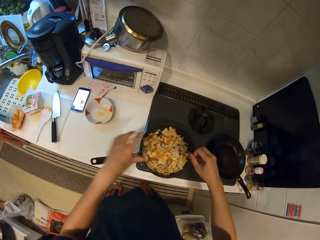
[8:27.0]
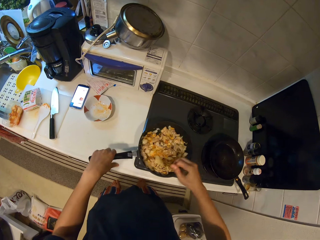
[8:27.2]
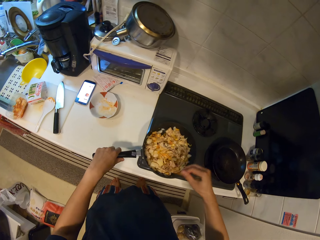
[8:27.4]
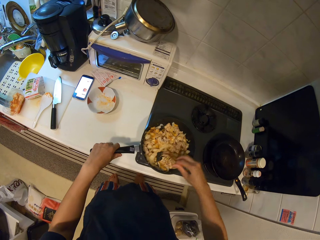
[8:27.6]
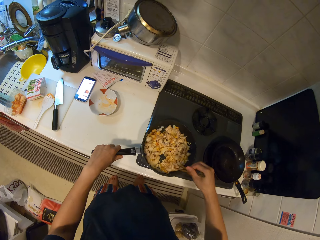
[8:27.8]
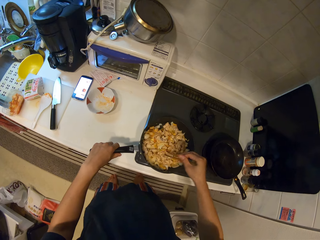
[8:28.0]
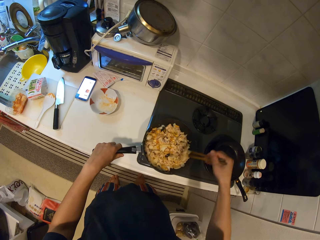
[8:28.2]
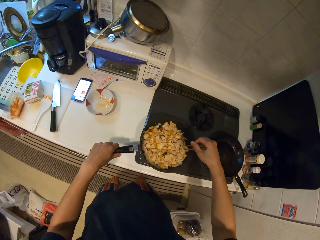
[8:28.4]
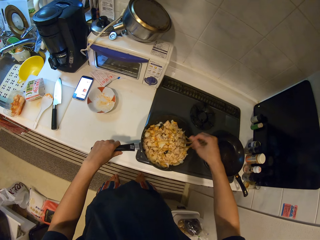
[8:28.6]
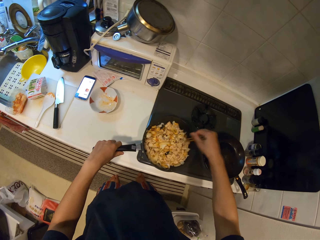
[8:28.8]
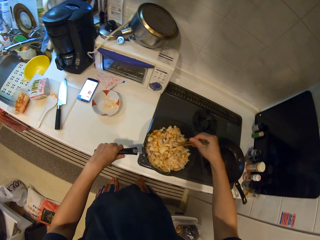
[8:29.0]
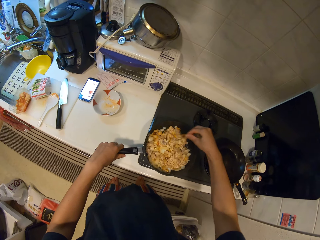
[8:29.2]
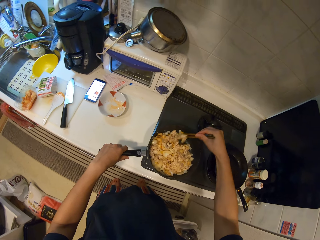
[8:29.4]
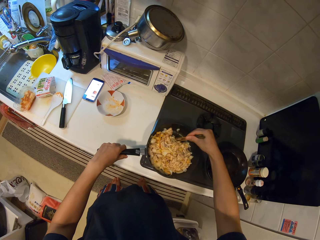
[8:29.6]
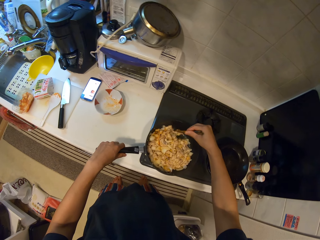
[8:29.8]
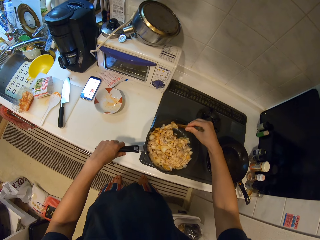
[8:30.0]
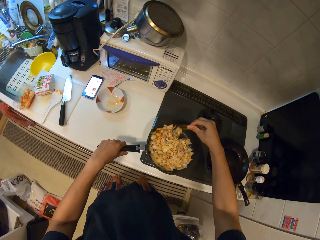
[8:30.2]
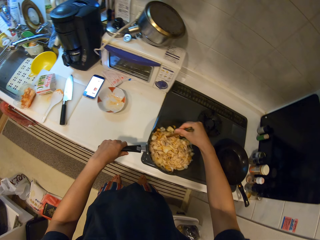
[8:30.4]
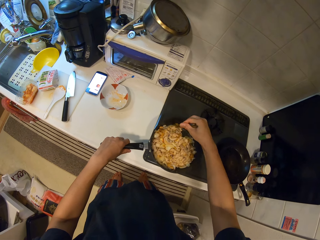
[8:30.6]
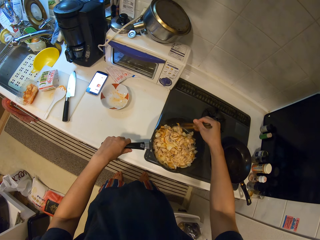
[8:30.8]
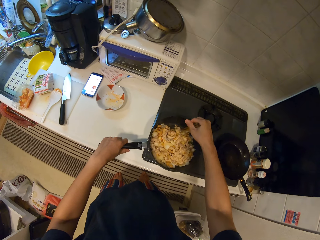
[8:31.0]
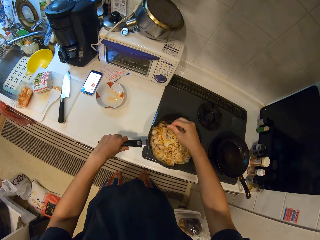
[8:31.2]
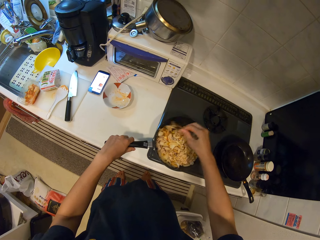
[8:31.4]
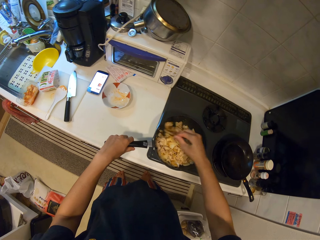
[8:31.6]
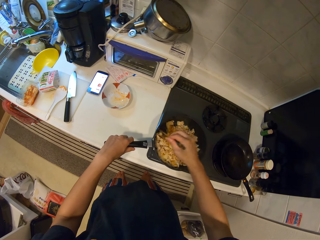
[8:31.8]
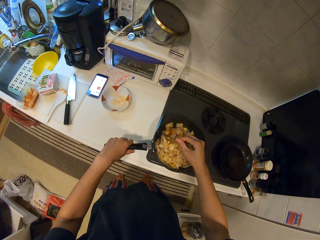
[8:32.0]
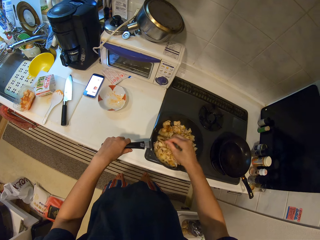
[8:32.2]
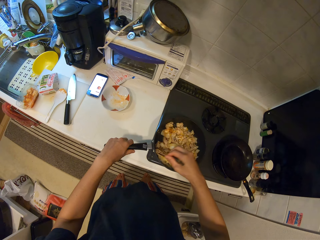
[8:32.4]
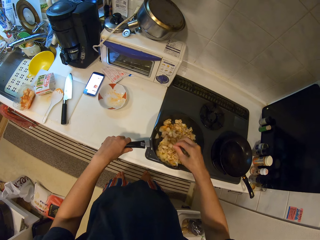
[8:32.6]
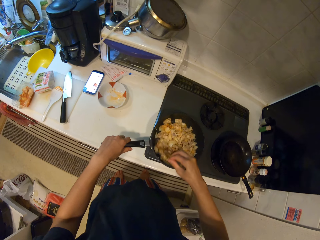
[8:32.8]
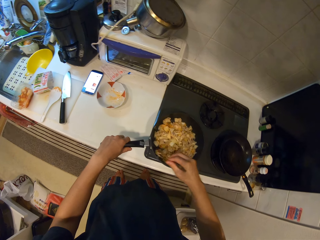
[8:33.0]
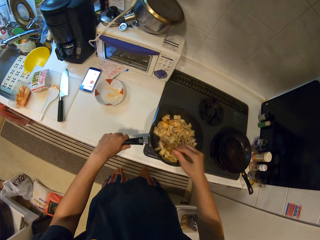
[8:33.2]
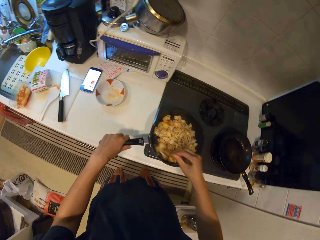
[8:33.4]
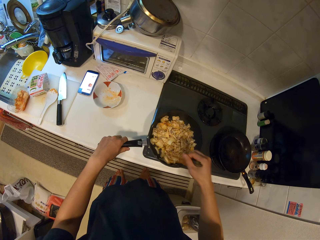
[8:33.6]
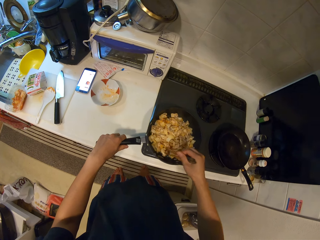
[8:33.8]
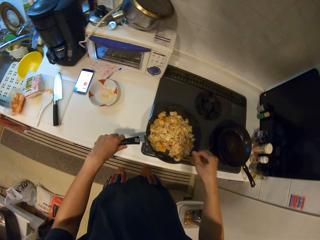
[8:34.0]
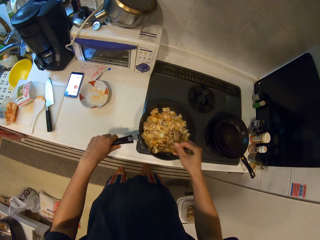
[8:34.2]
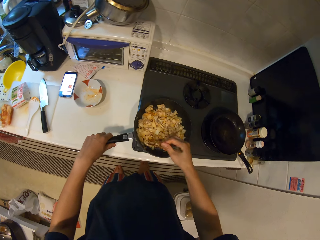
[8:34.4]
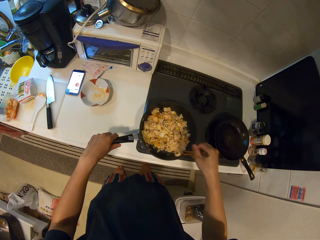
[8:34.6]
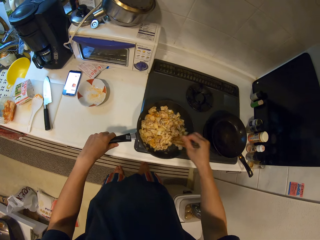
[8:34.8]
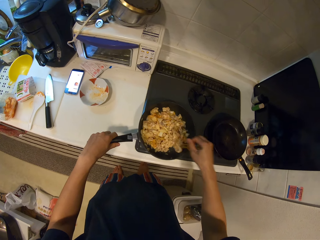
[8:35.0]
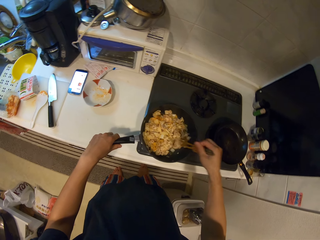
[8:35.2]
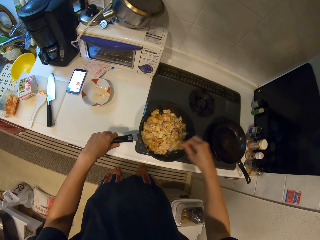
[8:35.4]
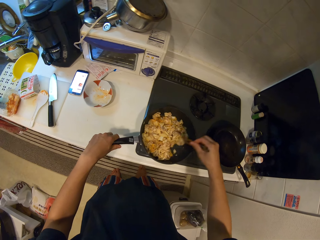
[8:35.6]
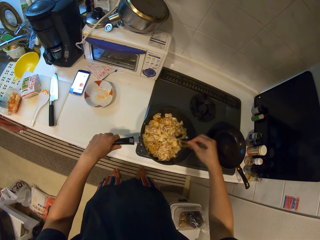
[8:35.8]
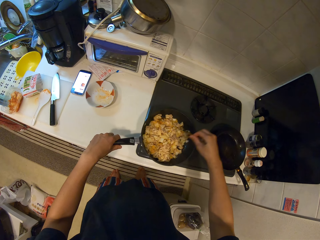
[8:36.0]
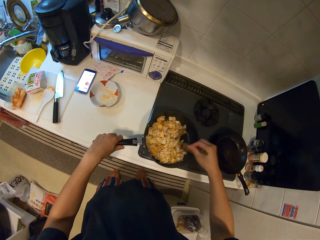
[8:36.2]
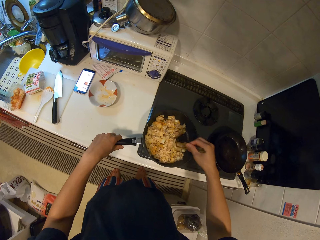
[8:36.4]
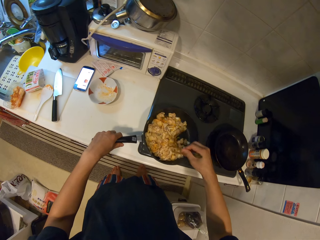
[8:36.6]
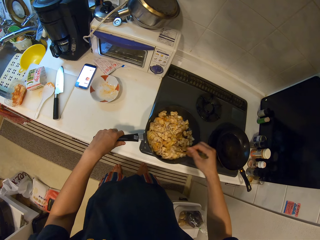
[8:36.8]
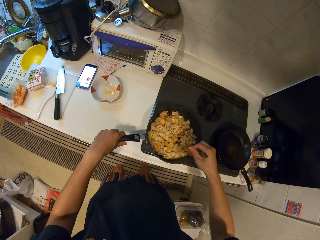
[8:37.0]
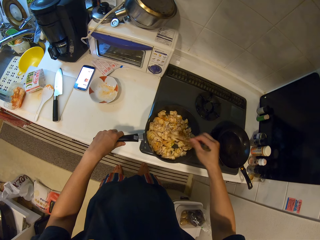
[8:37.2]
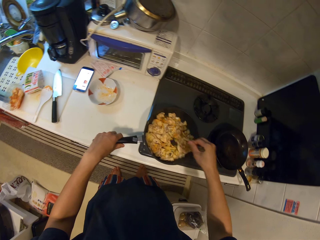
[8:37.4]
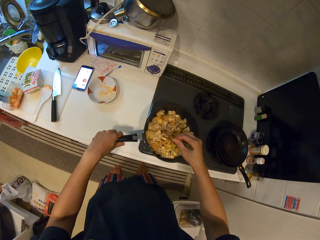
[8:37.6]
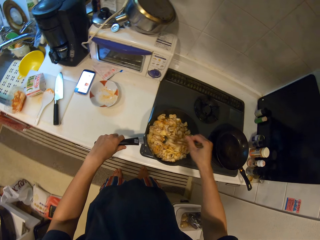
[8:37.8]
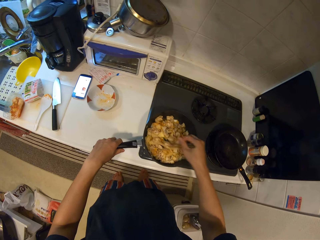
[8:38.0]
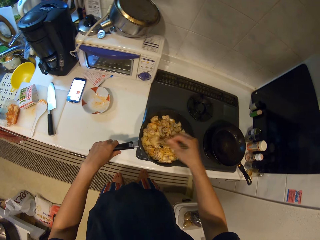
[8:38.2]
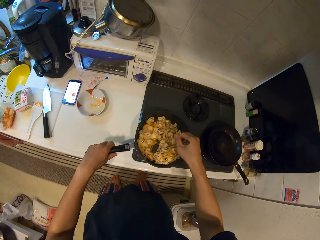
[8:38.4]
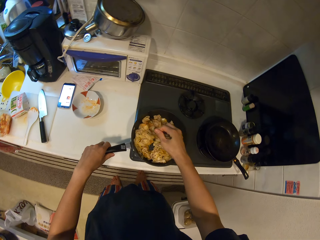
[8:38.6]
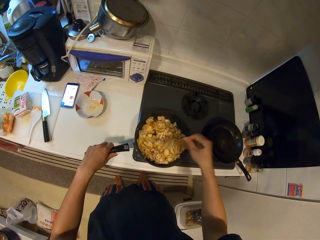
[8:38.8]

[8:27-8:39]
The camera wearer holds the chopsticks with the right hand. They stir the food with the chopsticks.

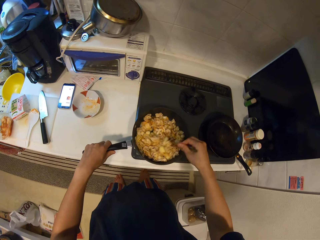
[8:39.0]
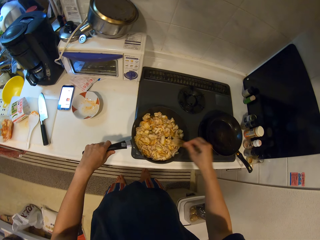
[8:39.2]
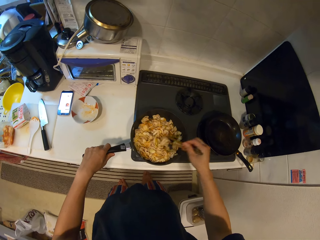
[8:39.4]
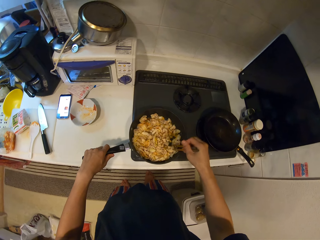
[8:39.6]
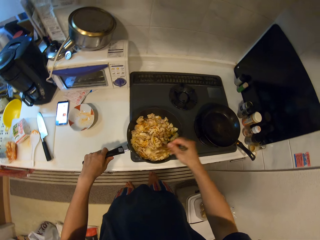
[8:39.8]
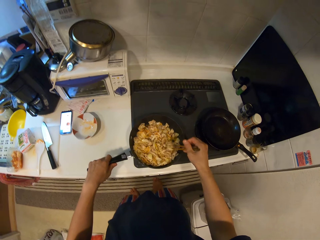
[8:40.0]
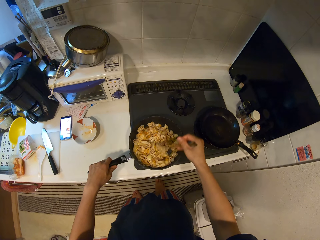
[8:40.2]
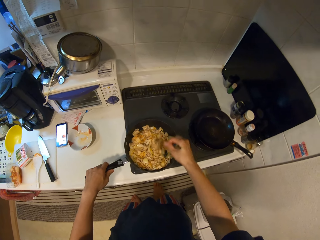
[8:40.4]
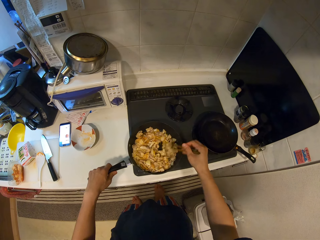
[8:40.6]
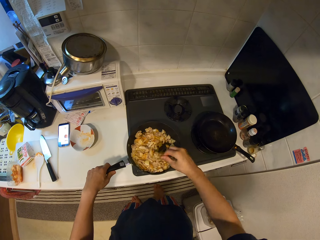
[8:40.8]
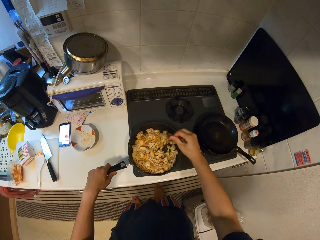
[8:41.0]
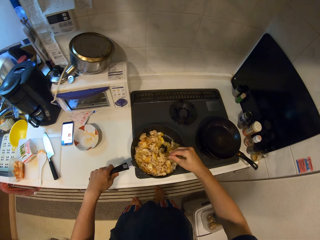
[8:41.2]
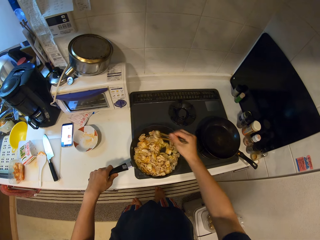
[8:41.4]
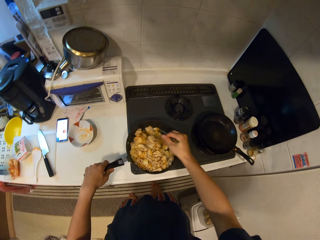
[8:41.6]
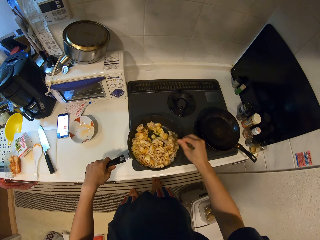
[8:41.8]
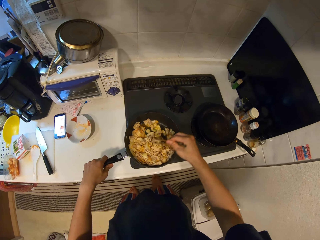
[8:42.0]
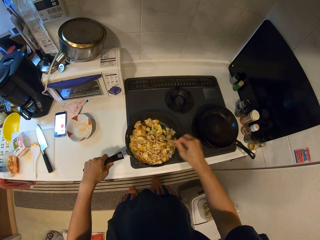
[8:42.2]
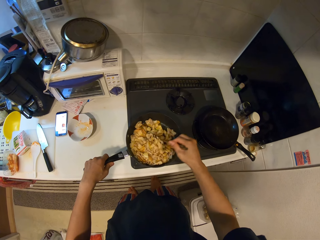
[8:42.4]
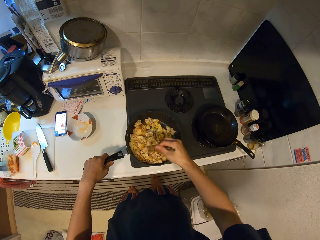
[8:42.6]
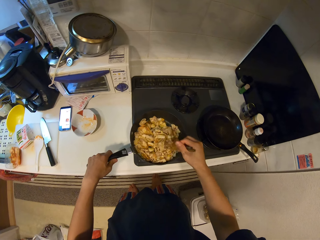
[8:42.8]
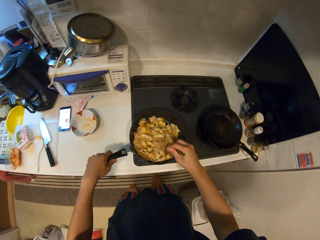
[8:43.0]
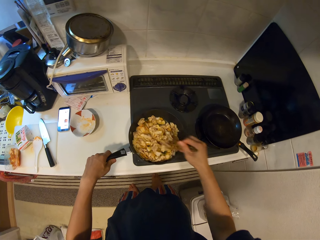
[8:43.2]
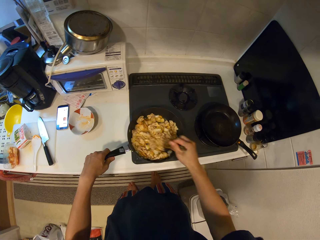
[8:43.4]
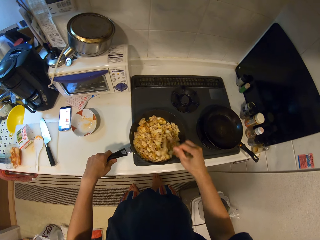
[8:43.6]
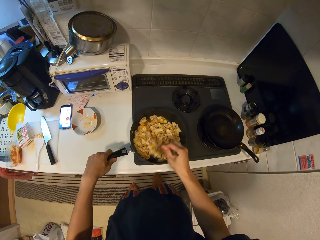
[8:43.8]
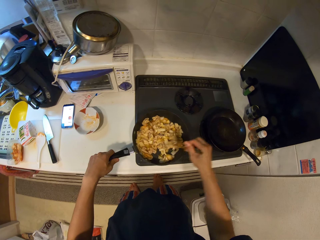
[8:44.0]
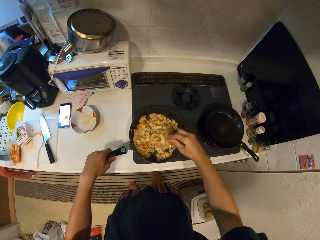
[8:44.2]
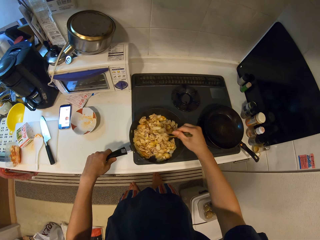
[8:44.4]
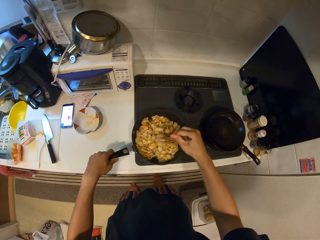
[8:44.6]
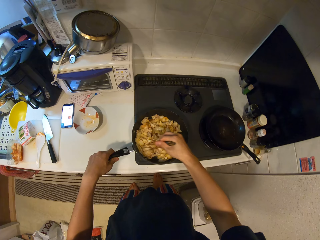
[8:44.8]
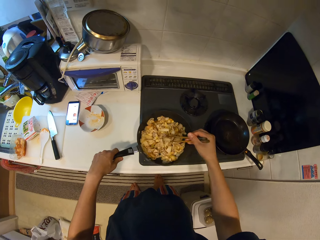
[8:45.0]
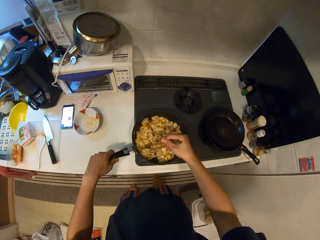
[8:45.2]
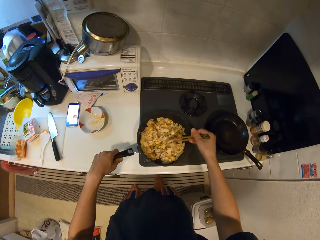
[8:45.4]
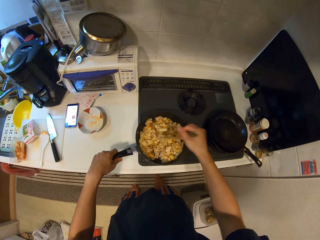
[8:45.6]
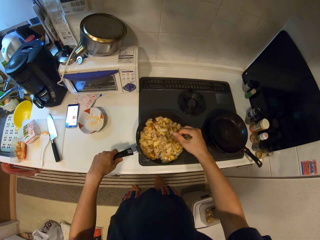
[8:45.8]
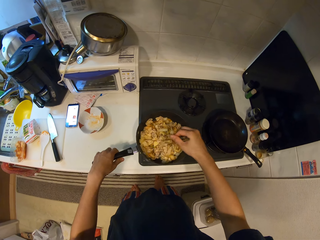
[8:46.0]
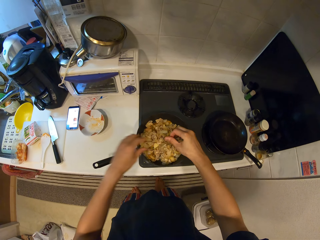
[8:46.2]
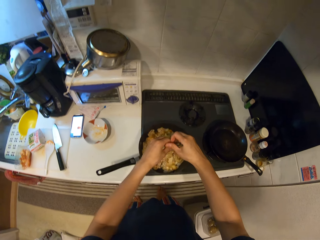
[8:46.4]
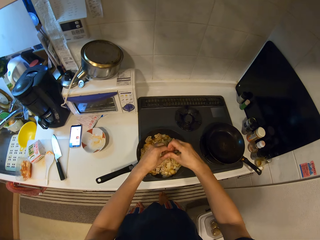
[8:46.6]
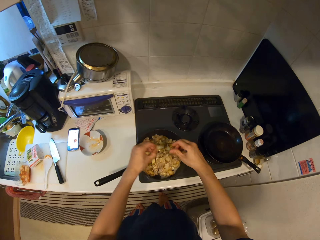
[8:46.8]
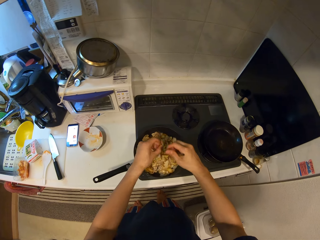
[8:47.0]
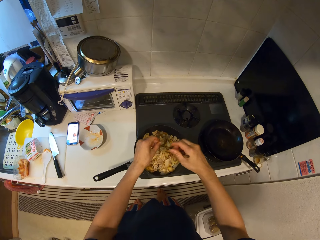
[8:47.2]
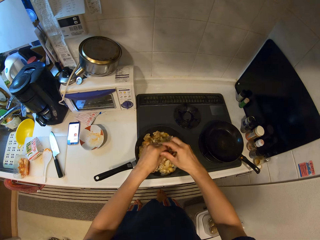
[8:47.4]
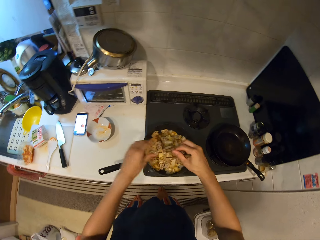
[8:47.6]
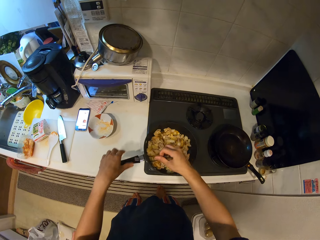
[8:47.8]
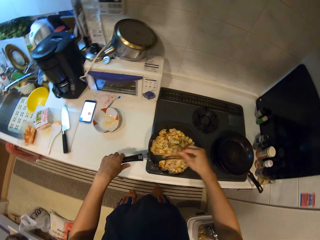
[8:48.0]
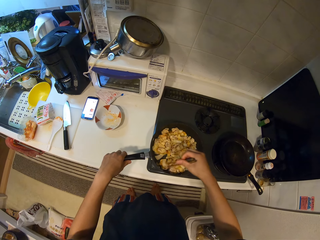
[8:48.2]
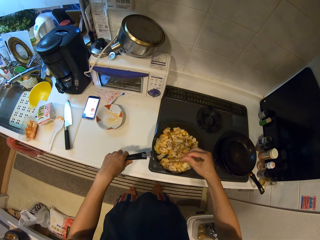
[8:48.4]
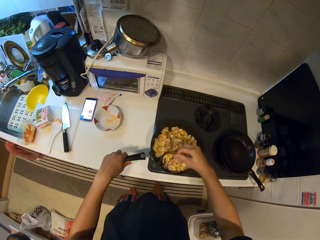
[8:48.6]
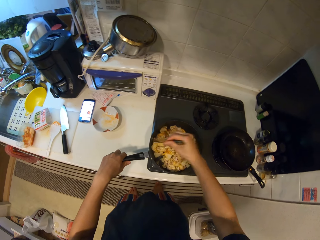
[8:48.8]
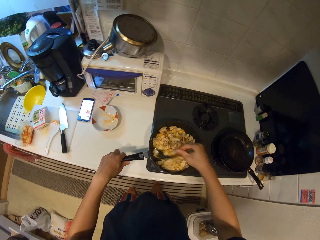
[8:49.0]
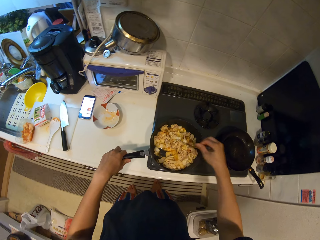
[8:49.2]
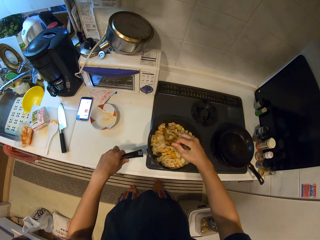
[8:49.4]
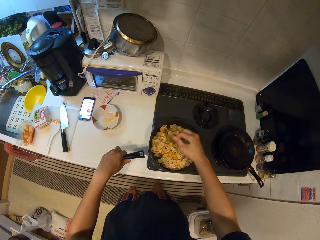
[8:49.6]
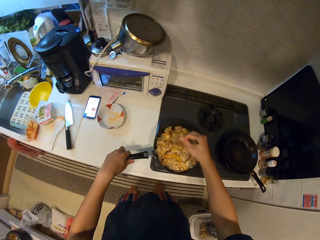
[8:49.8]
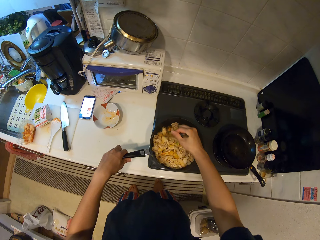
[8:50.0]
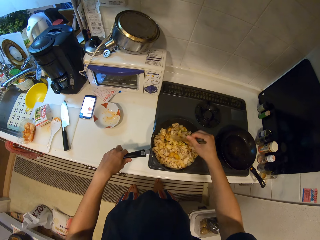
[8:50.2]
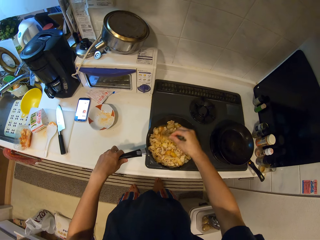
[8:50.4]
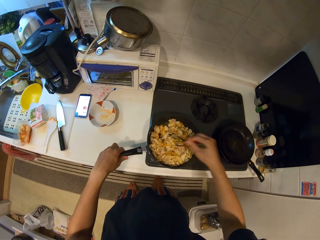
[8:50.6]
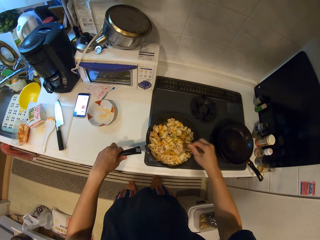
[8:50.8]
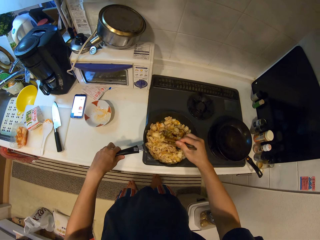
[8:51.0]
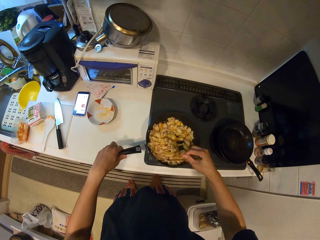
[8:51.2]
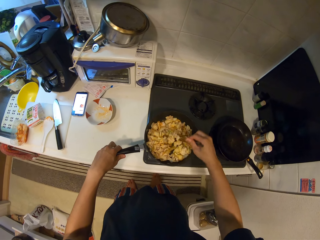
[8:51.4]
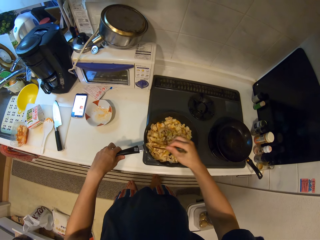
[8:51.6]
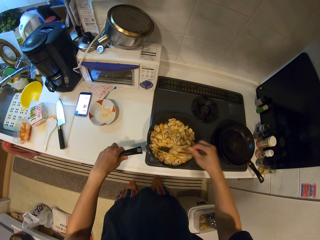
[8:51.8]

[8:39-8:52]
The camera wearer separates the chopsticks. They hold the chopsticks with the right hand. They stir the food with the chopsticks.
